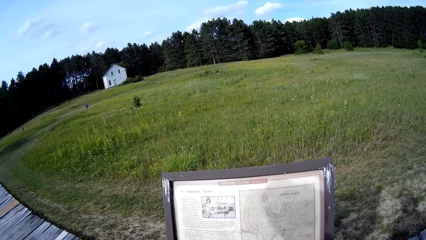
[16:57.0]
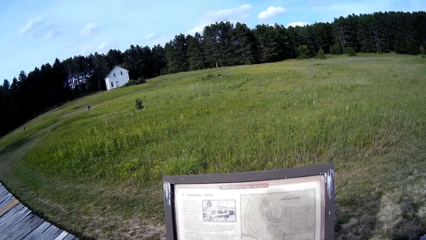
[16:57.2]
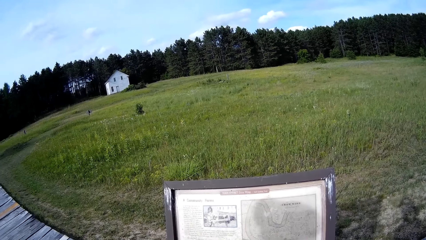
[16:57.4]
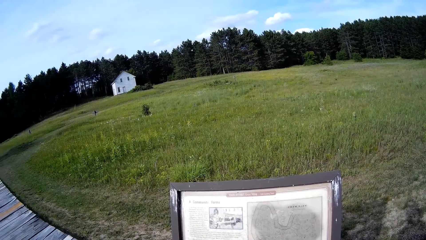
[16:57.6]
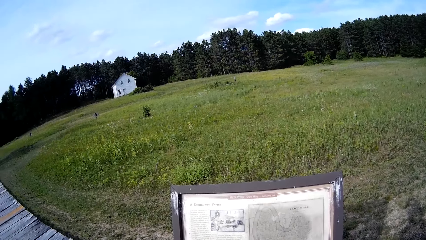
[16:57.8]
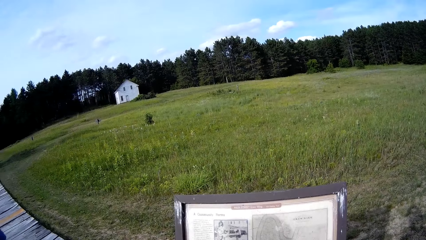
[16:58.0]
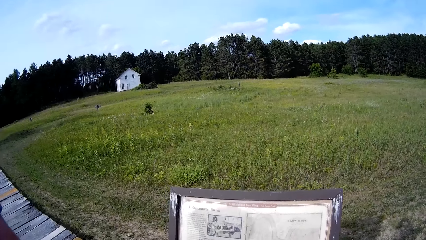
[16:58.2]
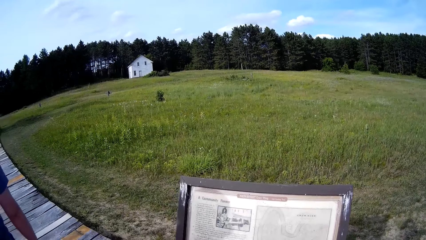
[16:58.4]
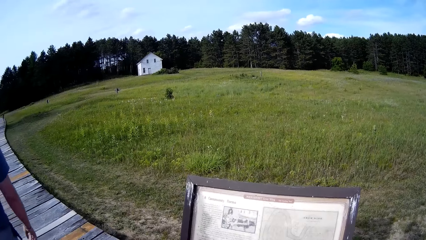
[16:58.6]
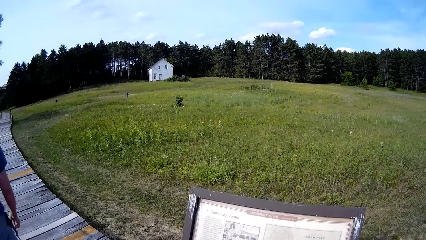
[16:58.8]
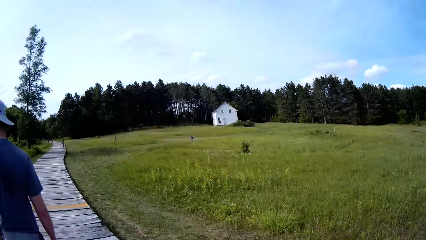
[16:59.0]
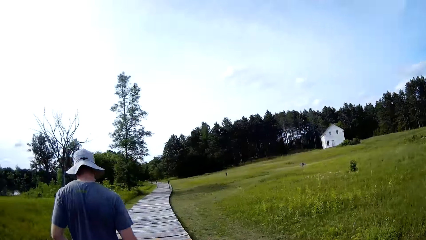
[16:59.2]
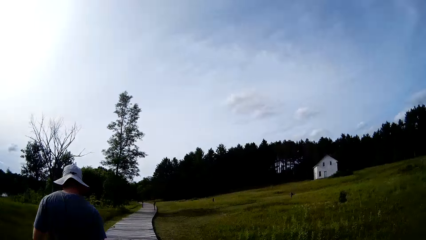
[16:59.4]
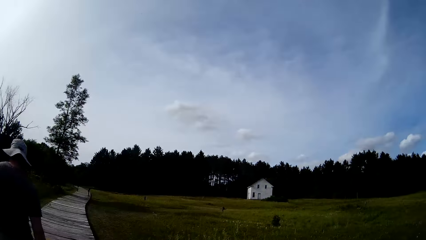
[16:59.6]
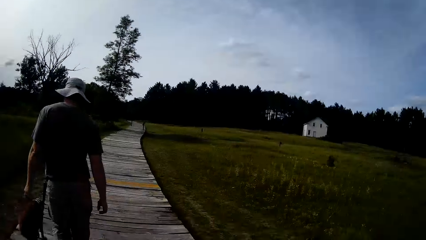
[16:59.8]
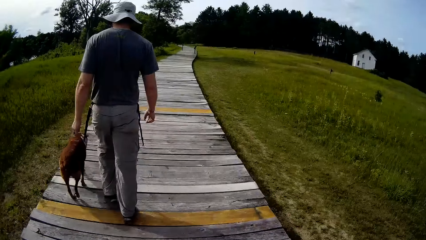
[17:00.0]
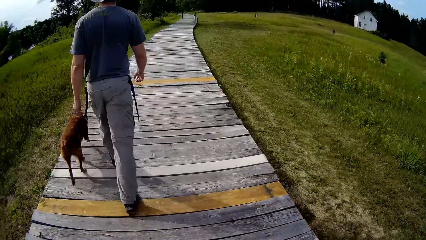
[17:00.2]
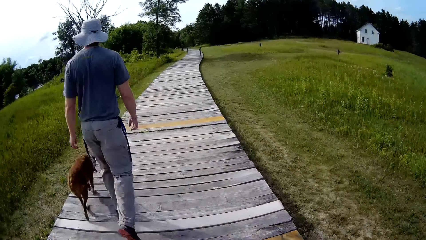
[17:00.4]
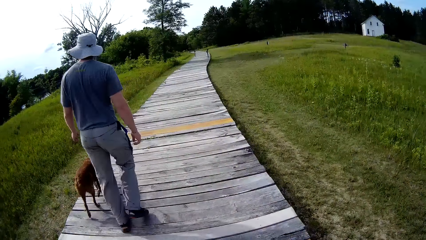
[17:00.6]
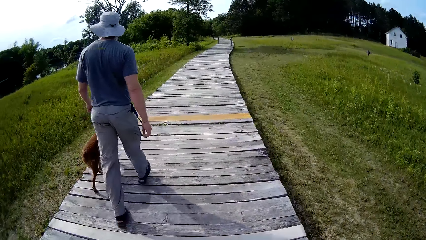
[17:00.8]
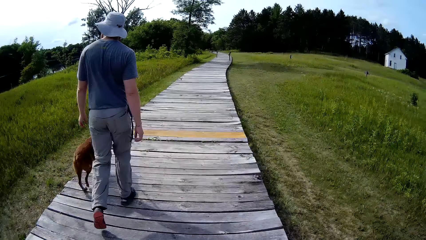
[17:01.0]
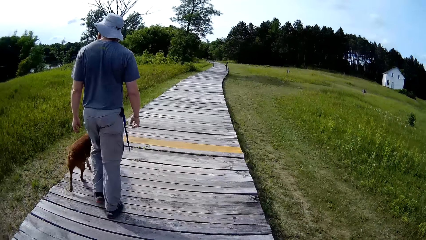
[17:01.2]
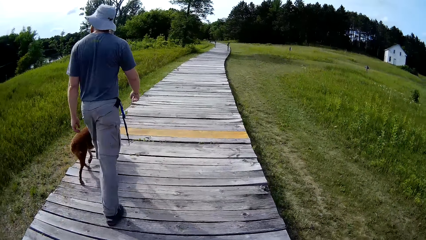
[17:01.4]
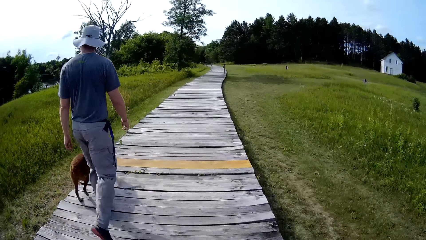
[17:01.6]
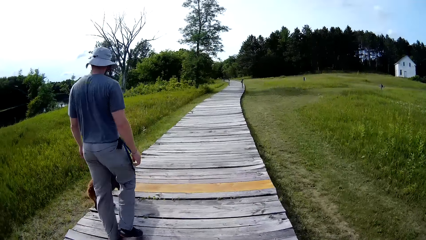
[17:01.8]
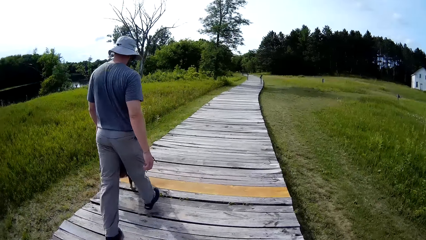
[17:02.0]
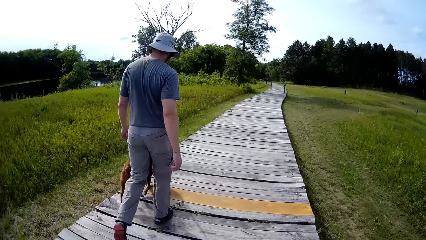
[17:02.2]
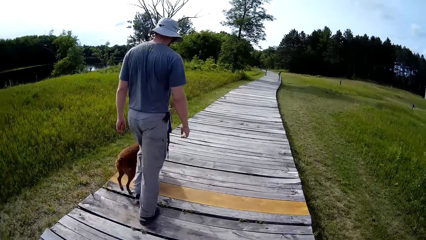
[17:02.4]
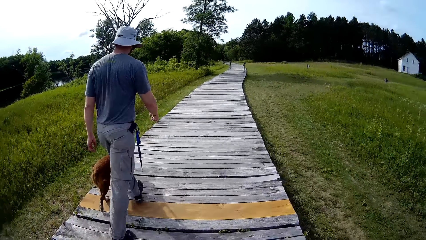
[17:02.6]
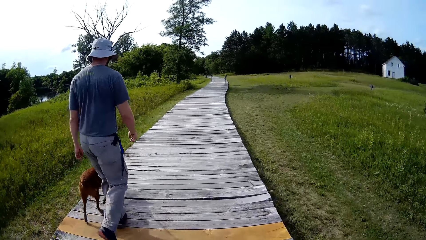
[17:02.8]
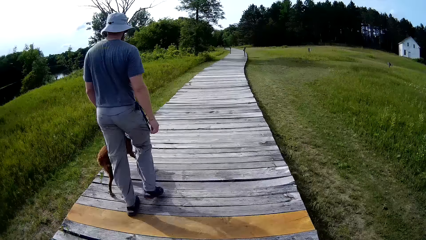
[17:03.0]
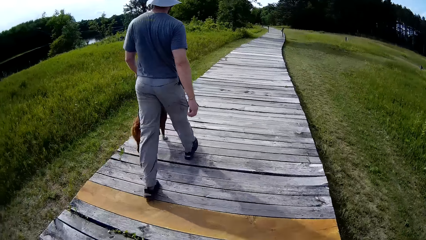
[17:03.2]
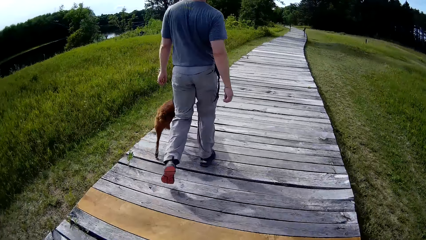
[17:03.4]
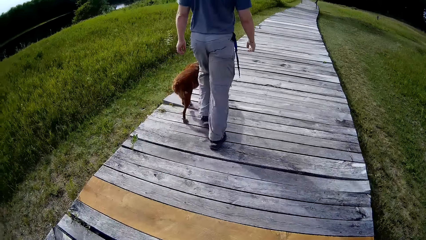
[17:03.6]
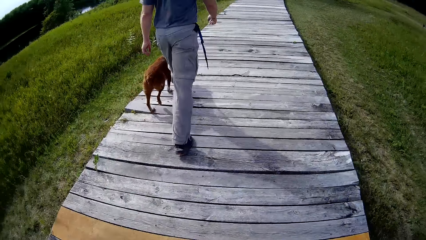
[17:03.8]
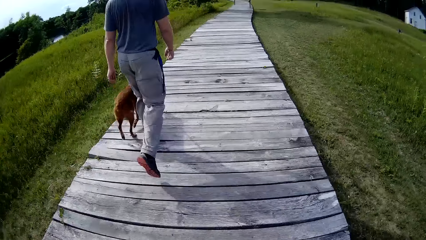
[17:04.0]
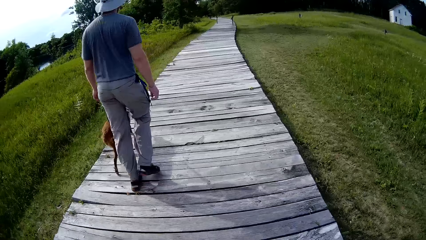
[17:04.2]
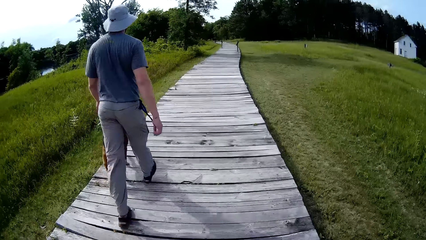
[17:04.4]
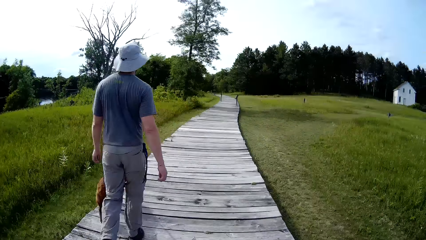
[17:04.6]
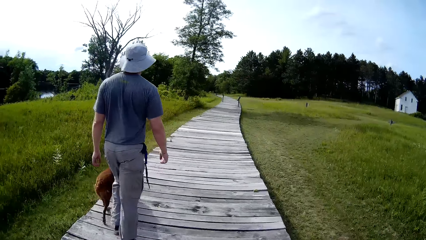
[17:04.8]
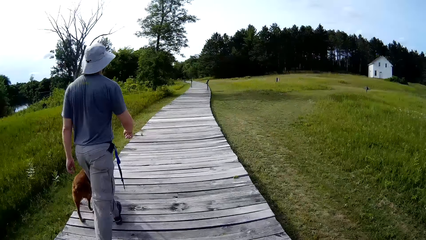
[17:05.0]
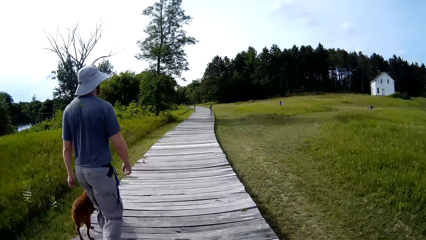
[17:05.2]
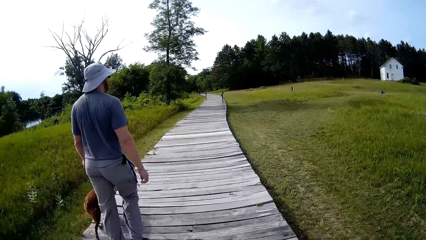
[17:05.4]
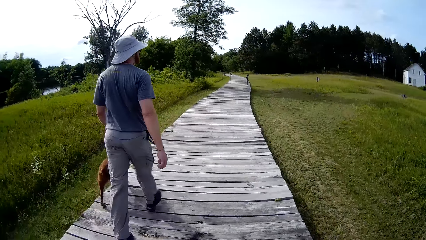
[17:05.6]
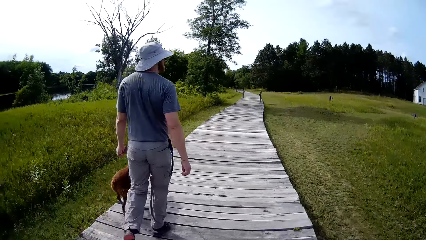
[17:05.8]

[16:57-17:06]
The camera wearer walks on the road with a man with a dog.

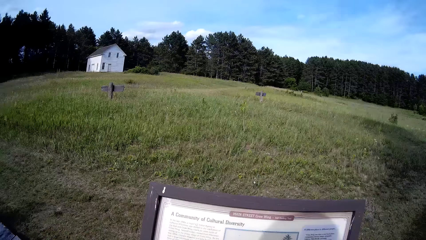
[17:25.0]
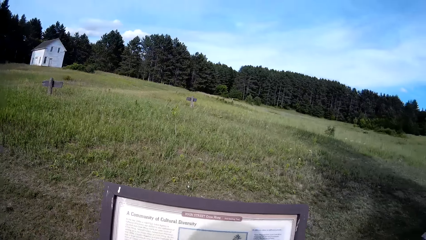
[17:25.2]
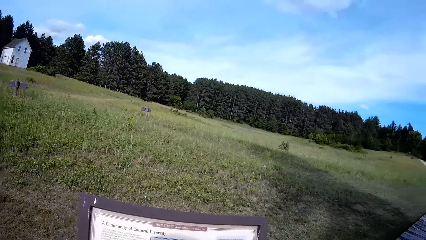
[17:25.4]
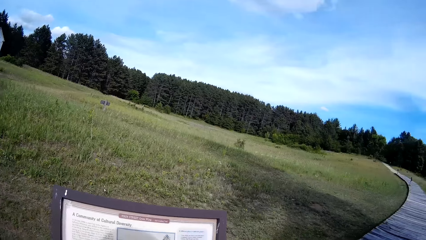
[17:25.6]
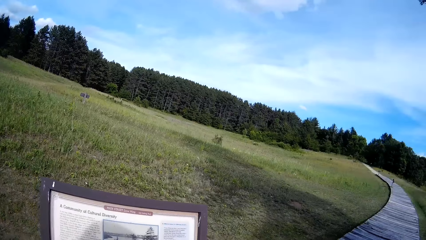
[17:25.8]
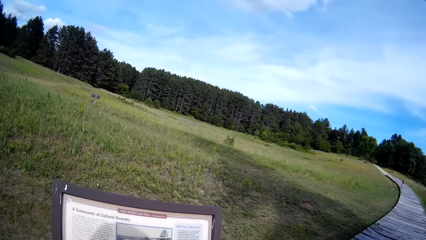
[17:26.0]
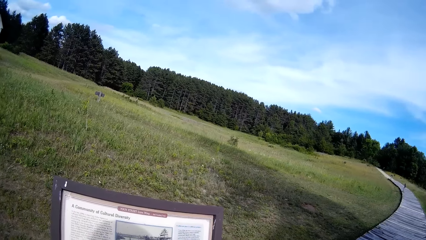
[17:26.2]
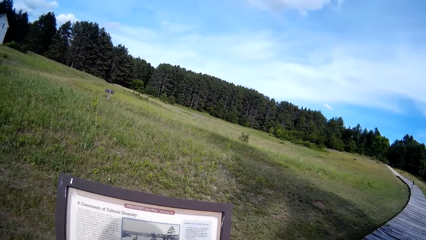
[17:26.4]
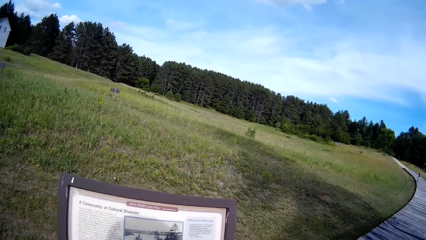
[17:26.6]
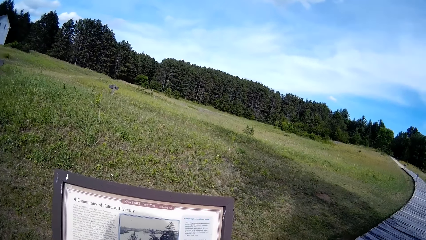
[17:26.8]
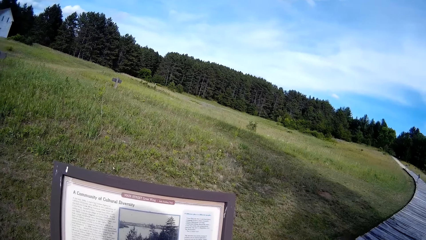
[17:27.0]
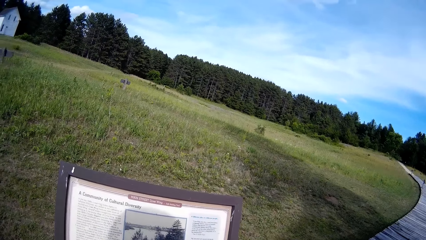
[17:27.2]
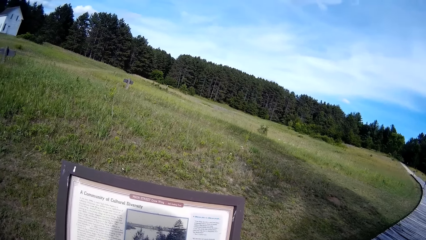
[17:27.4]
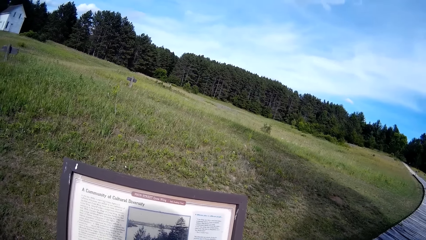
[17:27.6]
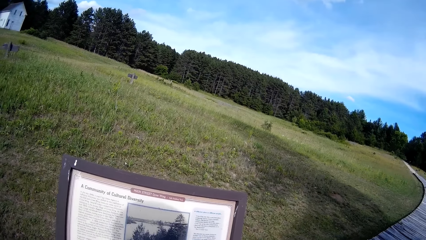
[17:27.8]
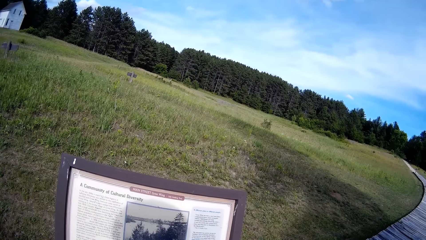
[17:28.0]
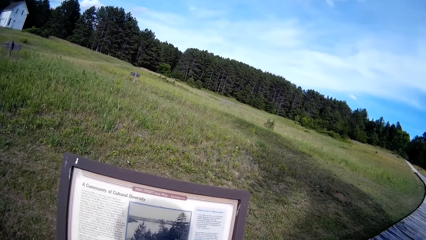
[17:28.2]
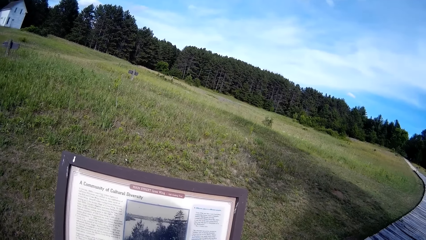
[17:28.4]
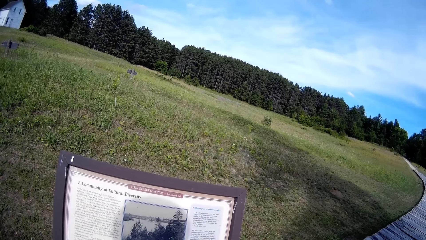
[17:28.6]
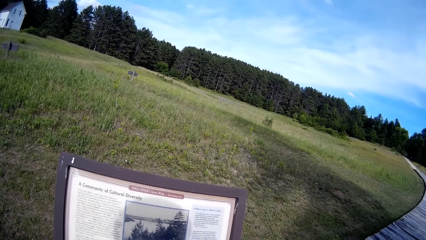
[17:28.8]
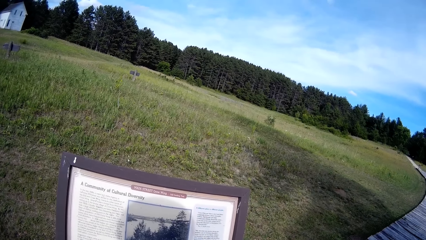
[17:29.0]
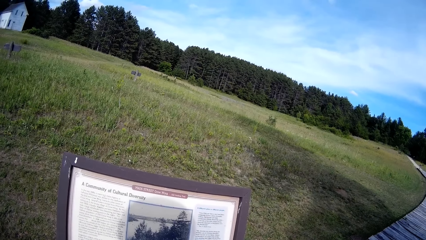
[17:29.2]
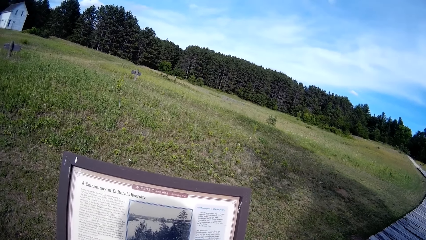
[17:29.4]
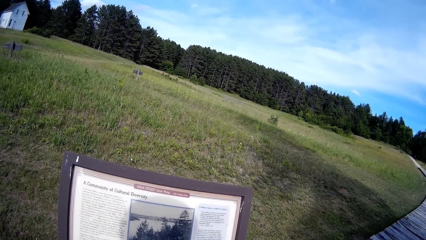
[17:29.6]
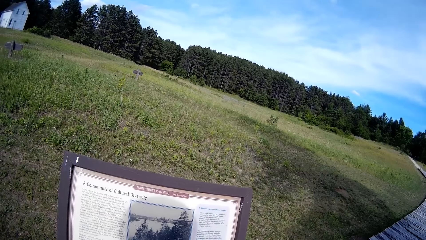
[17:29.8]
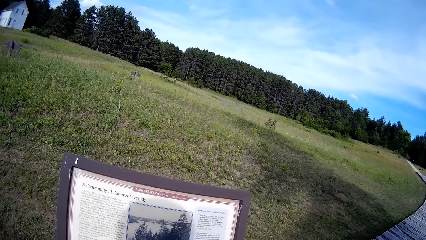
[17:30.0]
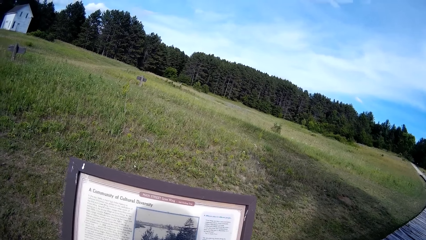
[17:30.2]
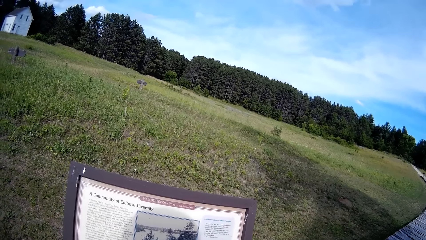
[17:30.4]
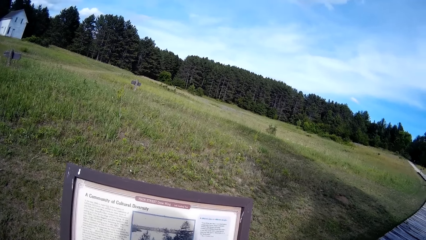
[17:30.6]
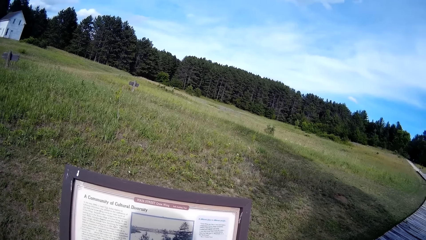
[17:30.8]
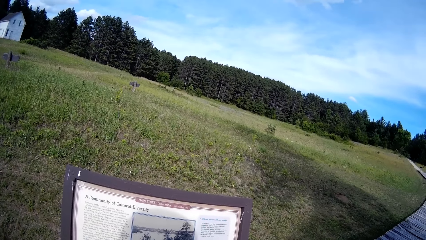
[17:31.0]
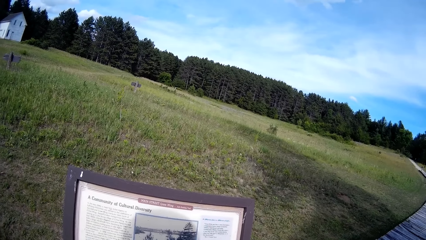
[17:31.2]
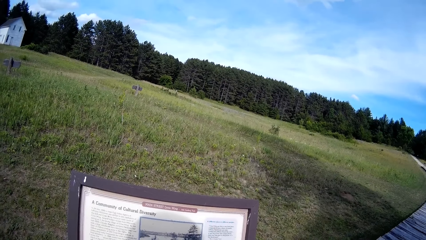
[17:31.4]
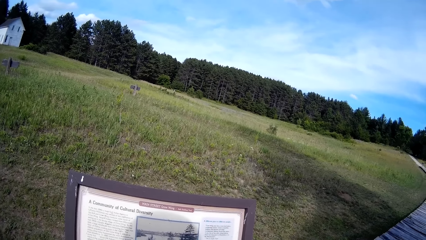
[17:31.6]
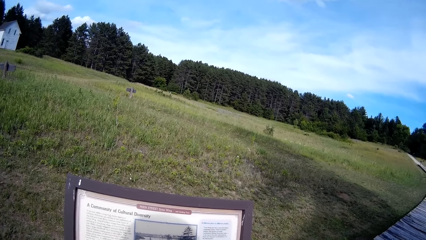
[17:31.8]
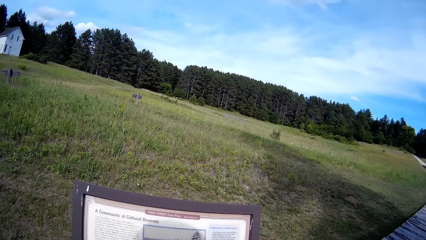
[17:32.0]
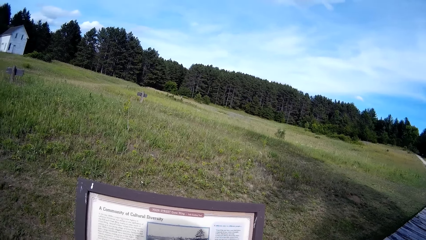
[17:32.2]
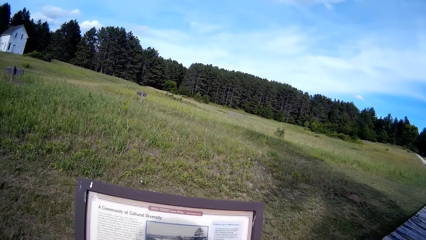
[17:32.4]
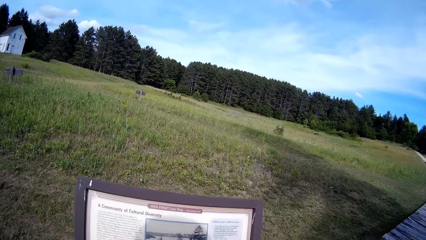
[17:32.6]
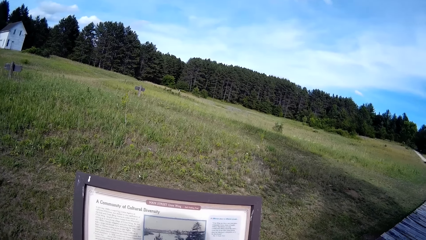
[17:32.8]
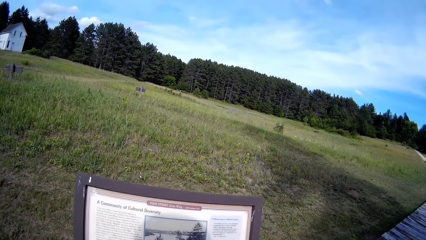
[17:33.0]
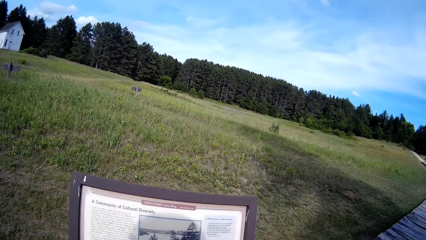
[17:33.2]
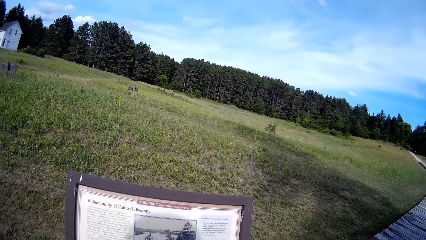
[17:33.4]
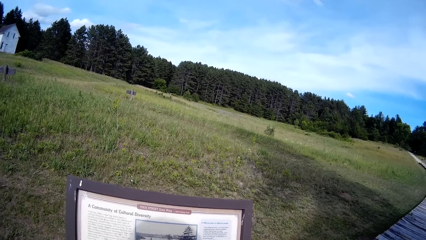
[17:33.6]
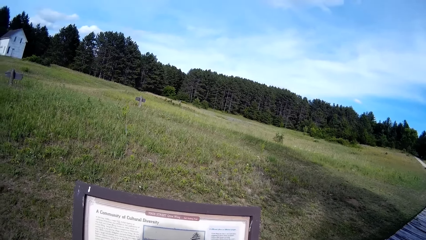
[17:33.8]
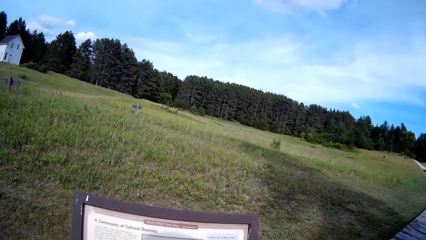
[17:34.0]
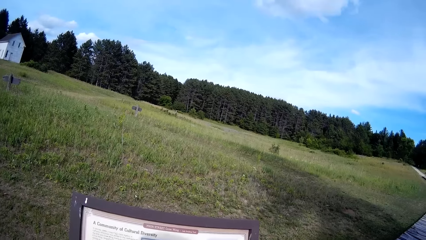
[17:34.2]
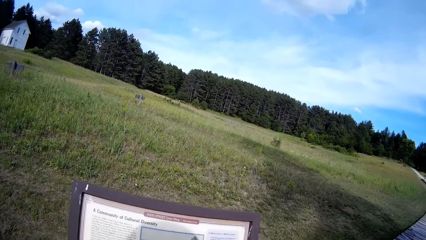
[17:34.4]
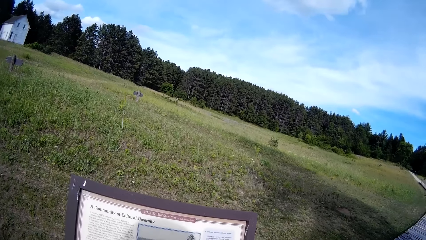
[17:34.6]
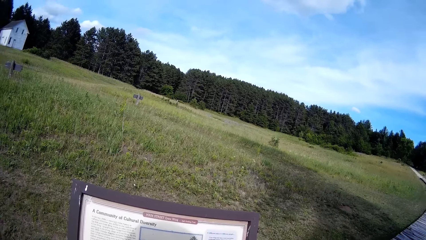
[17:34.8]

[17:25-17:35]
The camera wearer stops on the road. They read the signpost.
